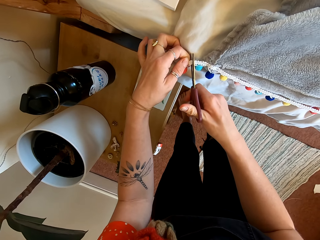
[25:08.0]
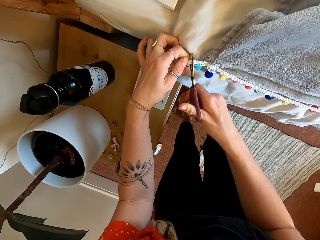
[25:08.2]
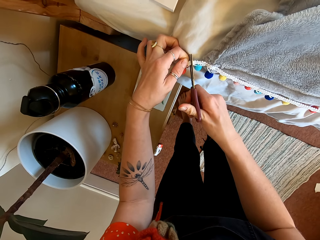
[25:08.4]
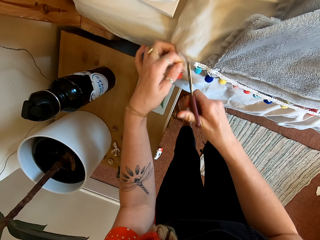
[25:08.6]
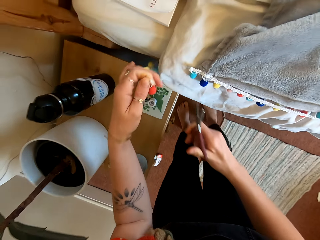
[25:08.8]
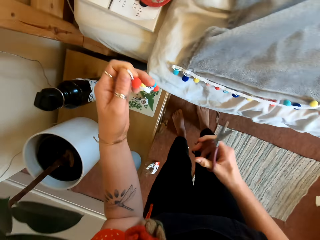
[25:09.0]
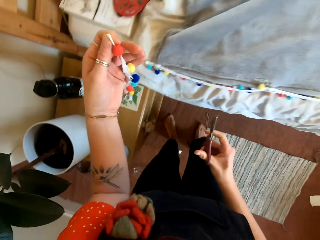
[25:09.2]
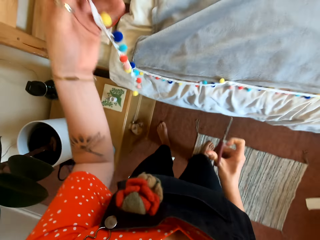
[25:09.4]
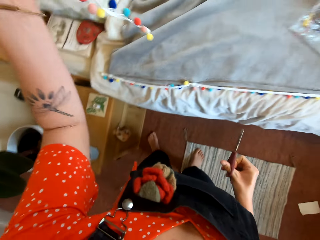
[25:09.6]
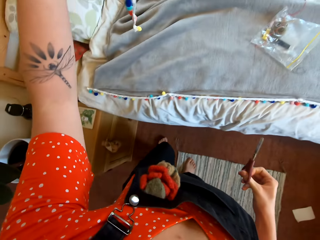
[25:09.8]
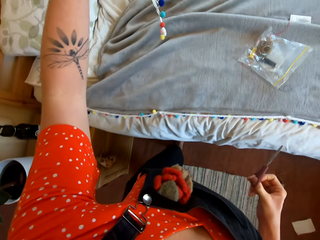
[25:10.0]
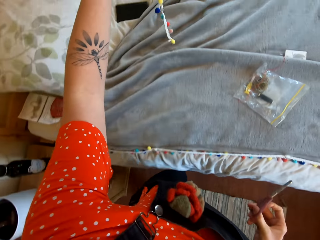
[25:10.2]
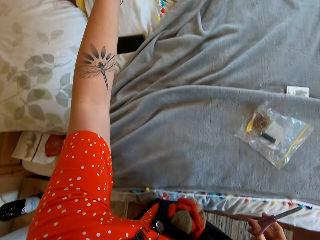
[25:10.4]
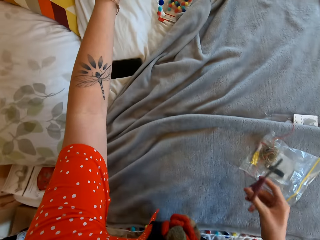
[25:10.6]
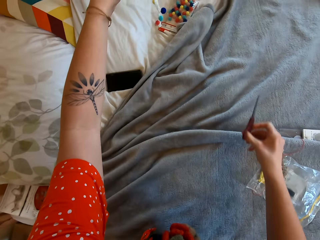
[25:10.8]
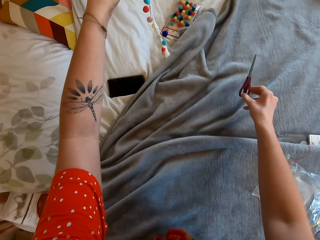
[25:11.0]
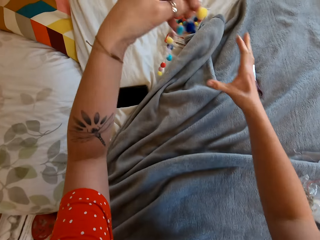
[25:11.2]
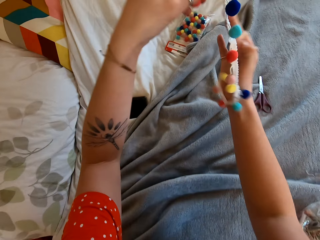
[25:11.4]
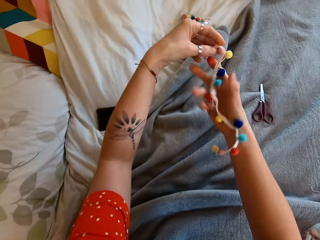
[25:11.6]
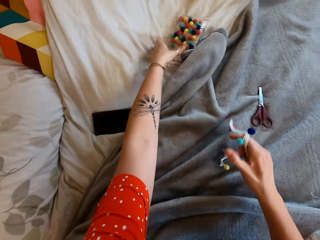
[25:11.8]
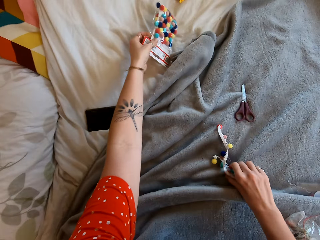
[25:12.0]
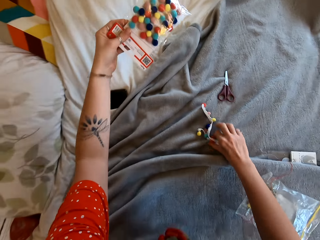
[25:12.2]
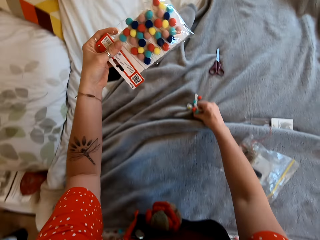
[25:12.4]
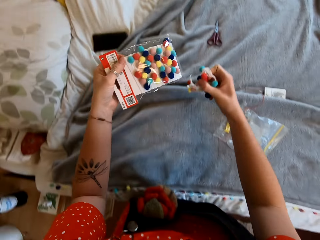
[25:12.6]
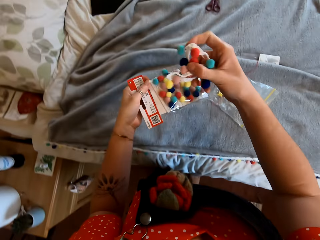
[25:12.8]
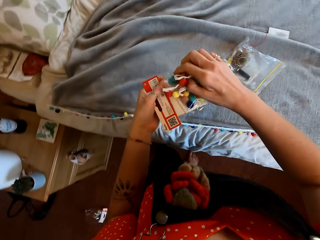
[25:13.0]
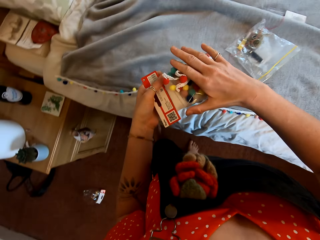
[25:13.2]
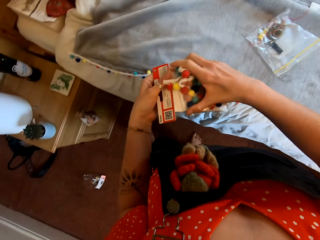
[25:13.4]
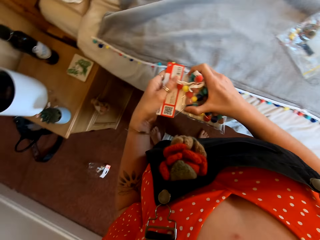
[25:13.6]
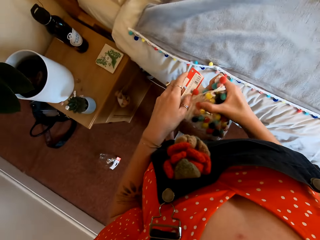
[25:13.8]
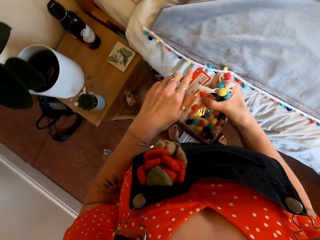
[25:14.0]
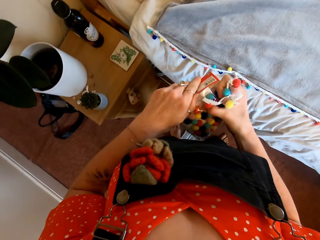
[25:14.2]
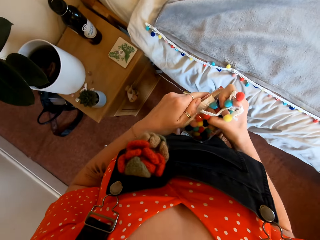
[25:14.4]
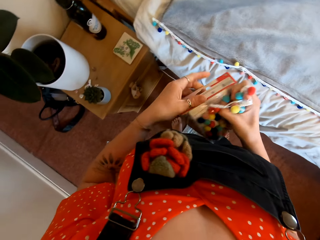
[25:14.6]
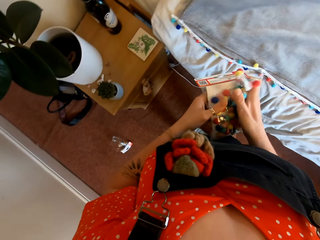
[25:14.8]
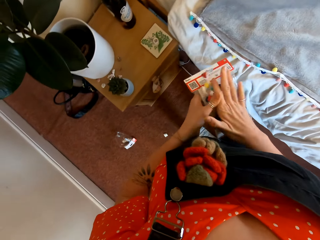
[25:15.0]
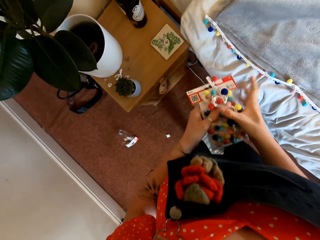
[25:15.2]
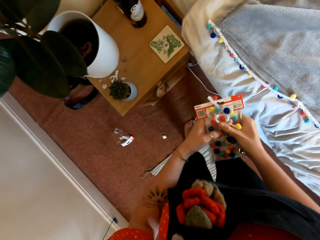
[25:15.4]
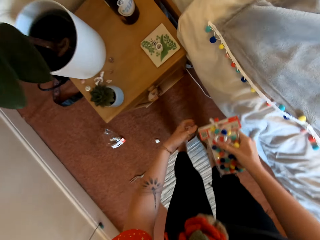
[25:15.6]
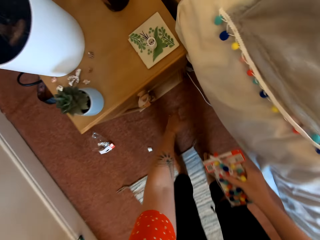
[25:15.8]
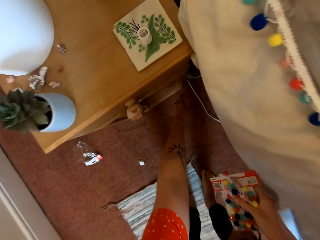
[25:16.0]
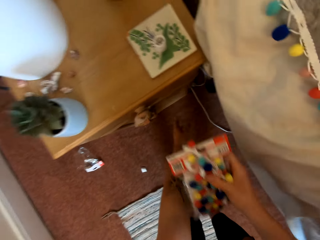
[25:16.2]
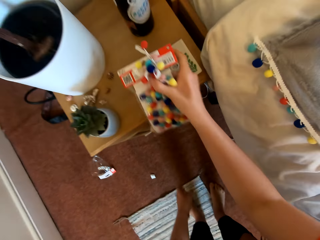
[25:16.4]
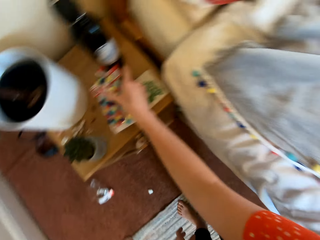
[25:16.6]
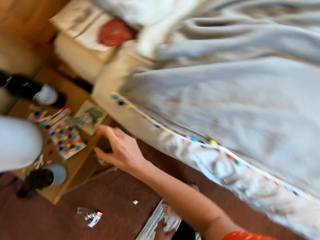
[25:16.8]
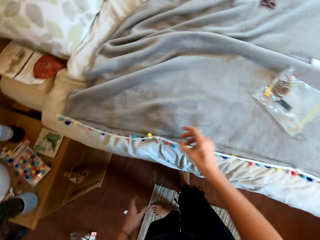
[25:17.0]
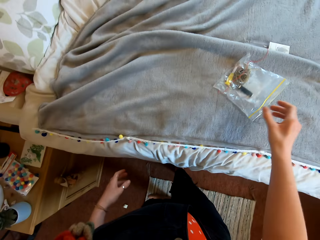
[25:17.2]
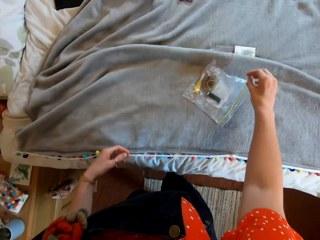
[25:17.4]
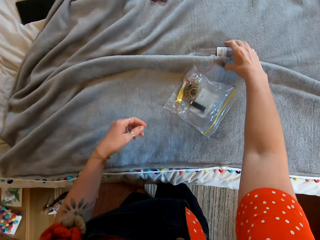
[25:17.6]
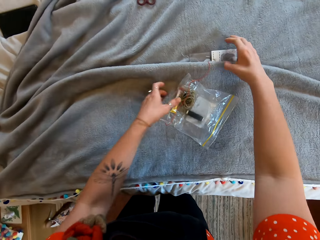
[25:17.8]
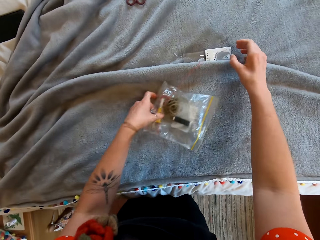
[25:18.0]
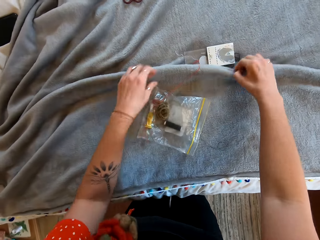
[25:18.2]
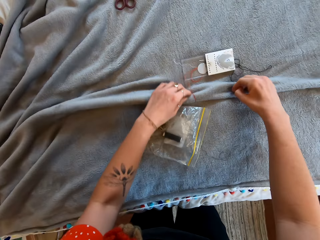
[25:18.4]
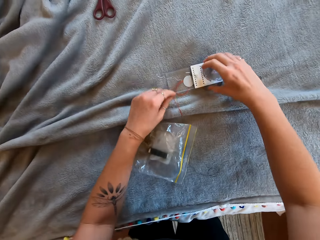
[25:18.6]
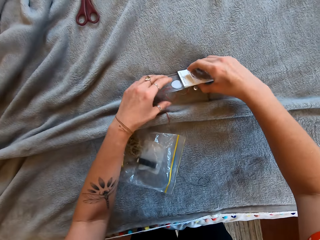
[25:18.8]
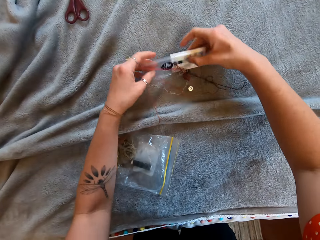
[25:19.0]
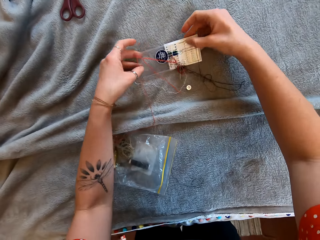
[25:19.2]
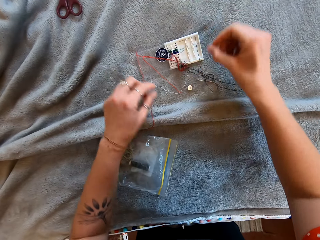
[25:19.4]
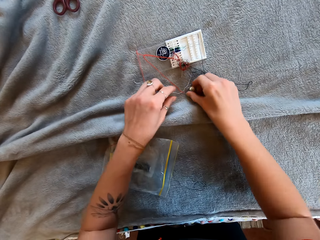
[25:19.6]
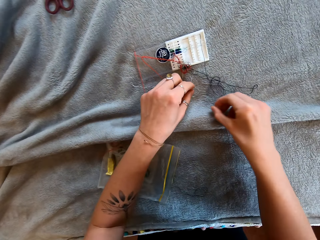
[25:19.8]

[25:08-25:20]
The camera wearer cuts a piece of the bedsheet. They put the scissors on the bed. They pick another polythene bag. They put together the polythene paper and the piece of cloth. They open the polythene bag. They put the polythene paper on the nightstand.

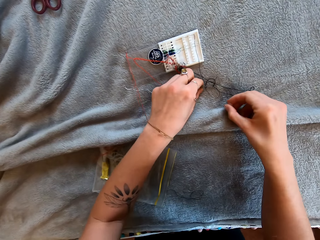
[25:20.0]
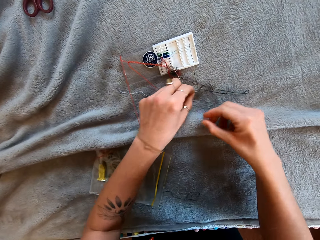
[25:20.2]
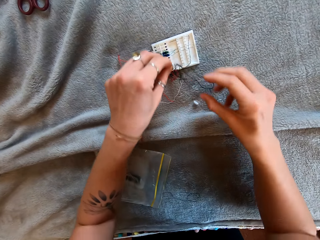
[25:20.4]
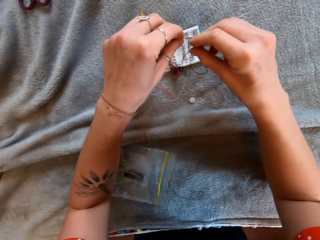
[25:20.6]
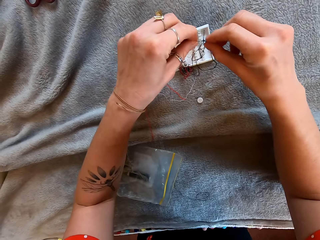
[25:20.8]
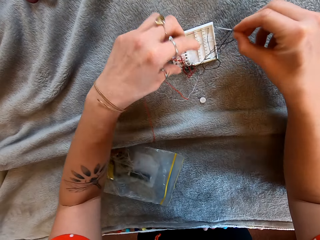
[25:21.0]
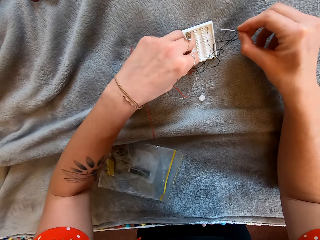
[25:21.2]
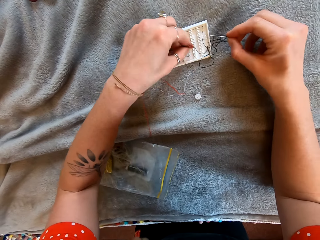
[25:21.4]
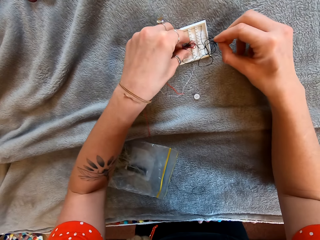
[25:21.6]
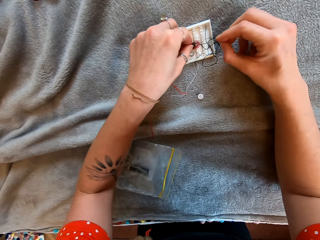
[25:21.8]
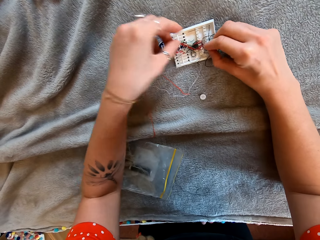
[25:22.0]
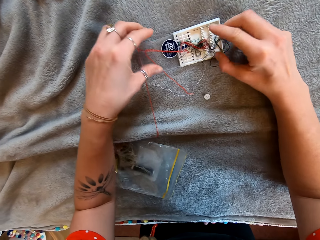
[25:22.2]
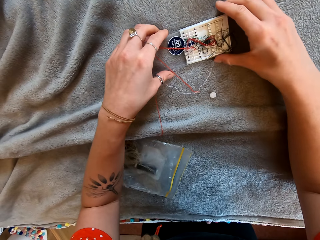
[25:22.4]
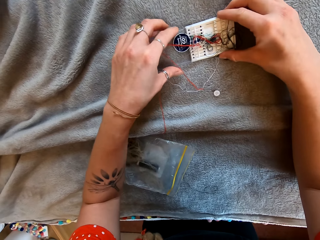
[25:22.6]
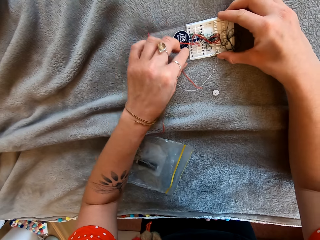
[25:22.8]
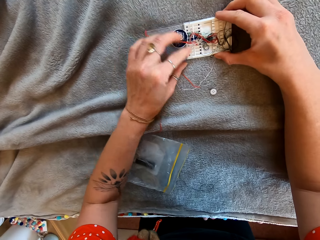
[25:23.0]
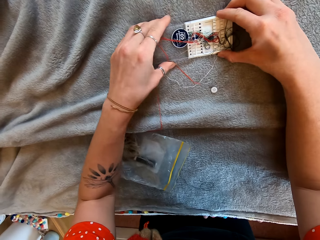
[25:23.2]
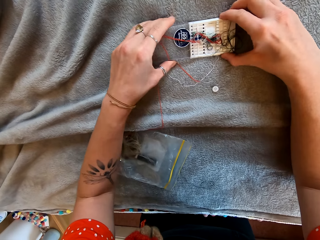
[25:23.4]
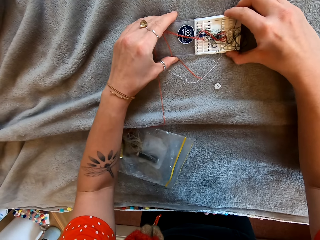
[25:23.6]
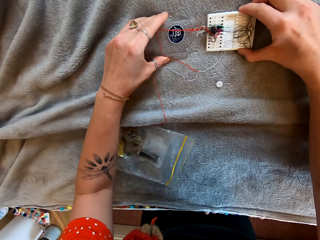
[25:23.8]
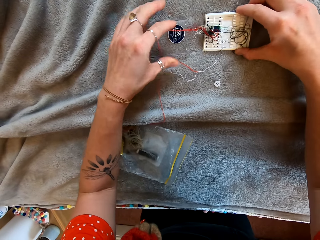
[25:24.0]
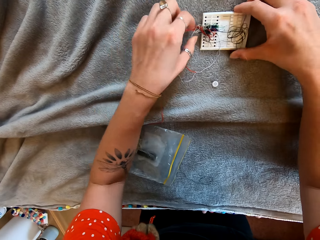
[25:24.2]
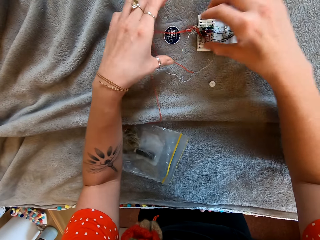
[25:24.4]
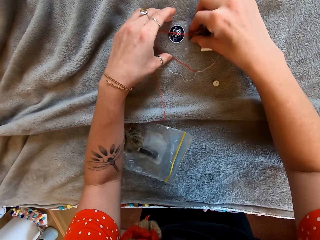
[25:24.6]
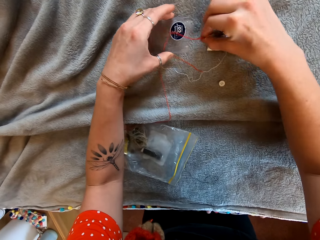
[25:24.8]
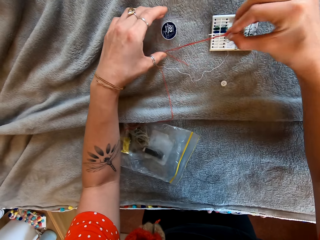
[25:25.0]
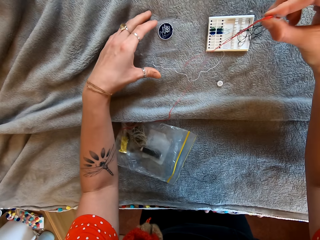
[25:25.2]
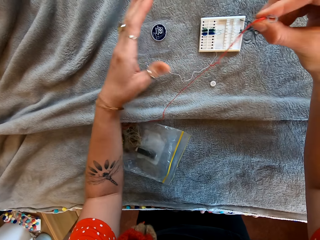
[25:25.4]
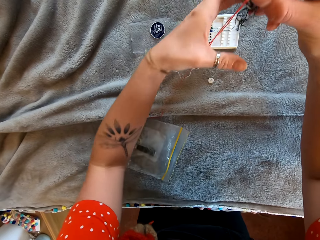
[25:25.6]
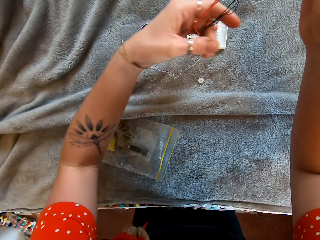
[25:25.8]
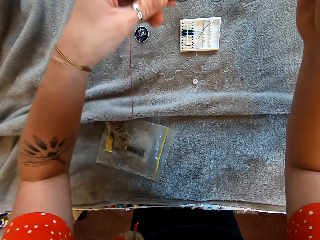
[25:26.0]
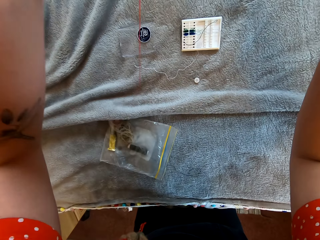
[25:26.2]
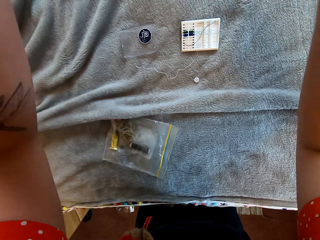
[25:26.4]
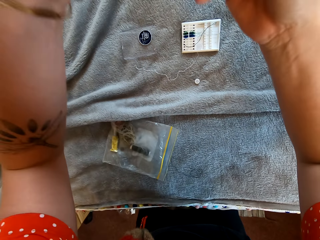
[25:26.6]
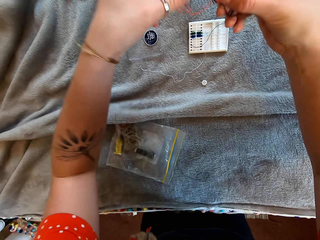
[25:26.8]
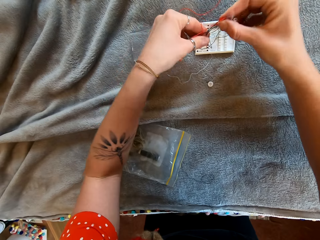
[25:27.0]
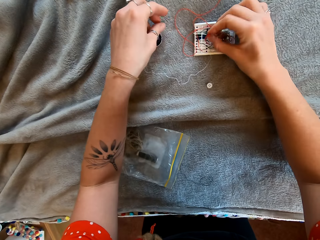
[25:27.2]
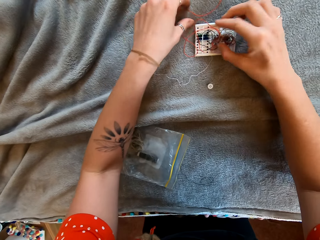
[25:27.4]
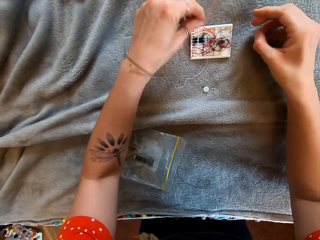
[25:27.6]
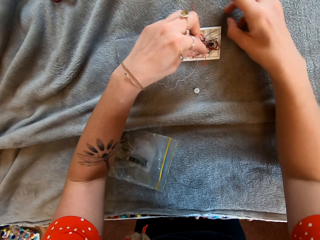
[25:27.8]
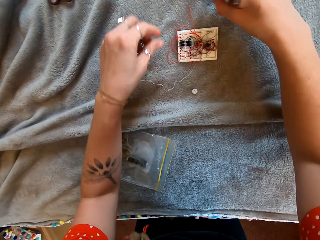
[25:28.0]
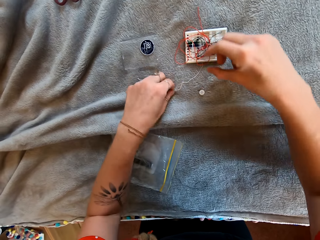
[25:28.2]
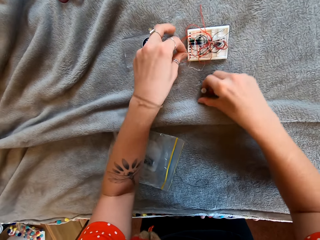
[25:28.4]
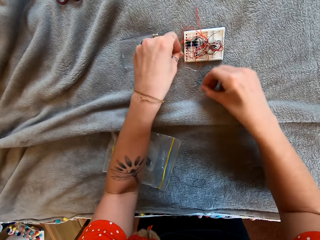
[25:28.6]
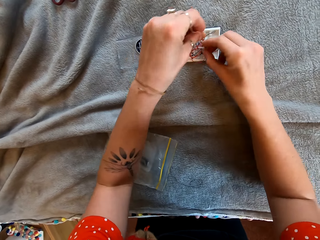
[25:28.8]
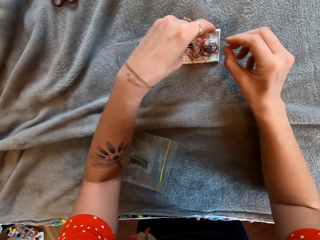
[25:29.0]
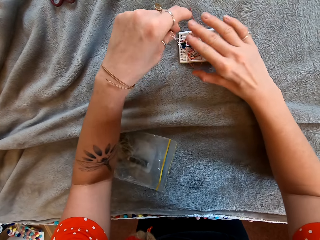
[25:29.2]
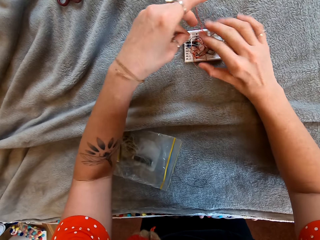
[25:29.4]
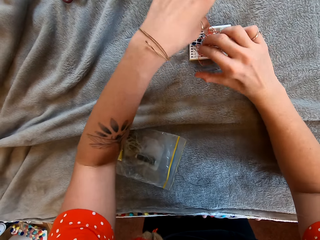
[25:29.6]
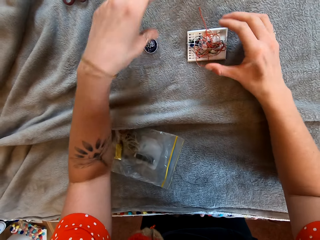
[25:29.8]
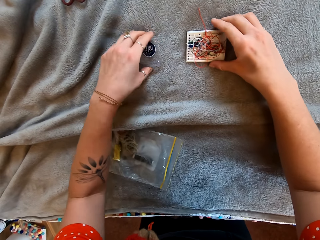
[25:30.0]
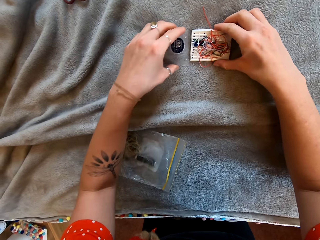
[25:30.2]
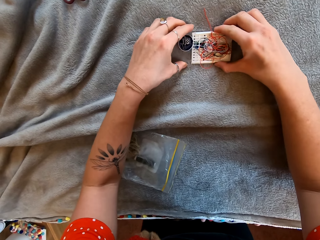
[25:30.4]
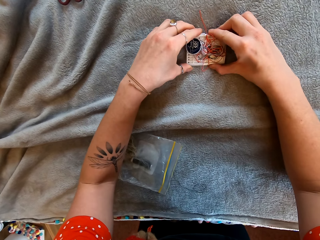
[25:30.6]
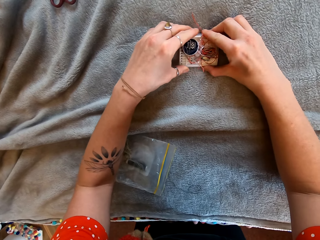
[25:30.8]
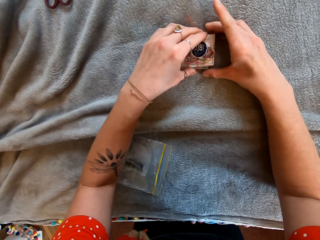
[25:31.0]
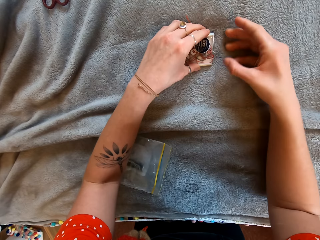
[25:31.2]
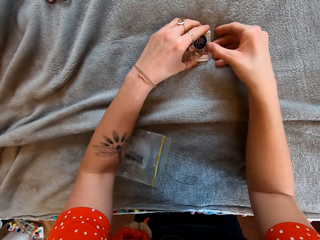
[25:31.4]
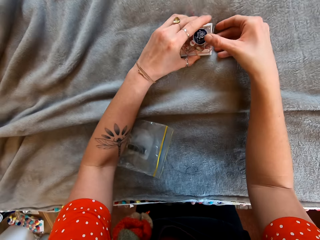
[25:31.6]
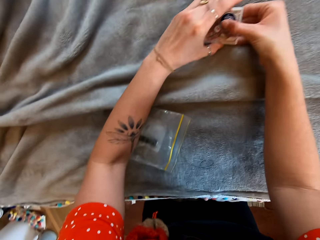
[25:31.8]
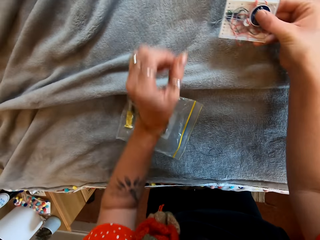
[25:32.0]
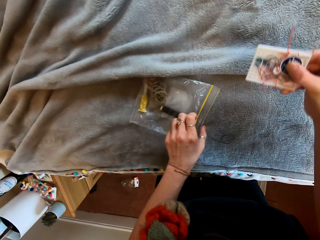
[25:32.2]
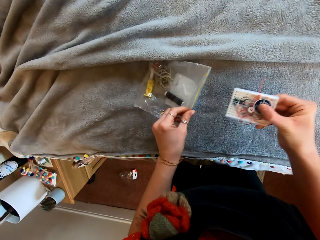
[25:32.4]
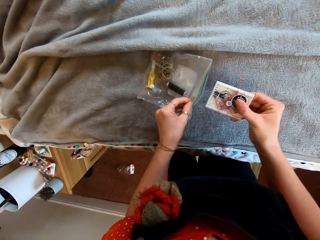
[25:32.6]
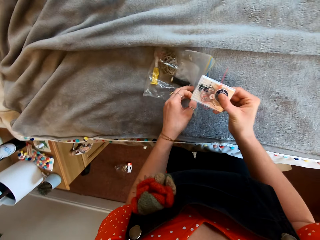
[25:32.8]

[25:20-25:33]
The camera wearer picks a needle with thread. They pick some threads. They put the thread in the container. They close the container.
